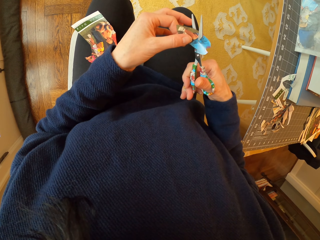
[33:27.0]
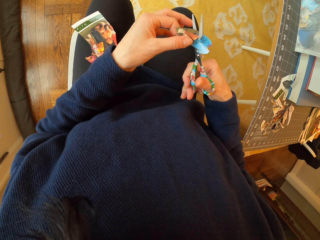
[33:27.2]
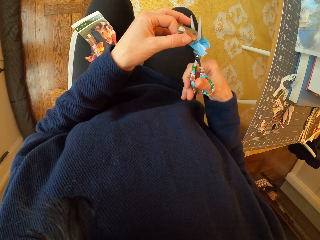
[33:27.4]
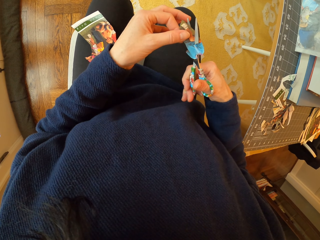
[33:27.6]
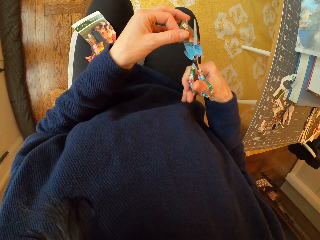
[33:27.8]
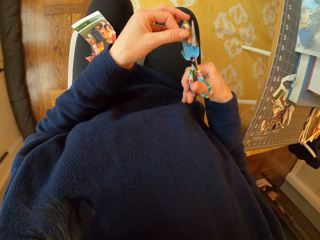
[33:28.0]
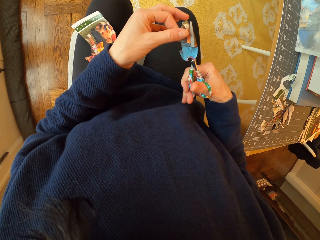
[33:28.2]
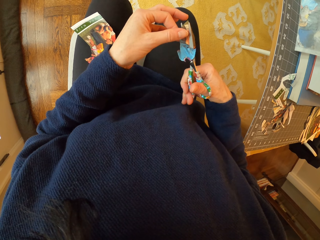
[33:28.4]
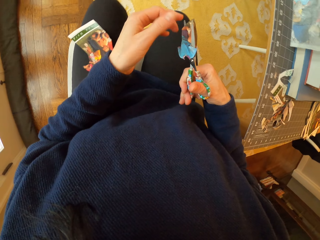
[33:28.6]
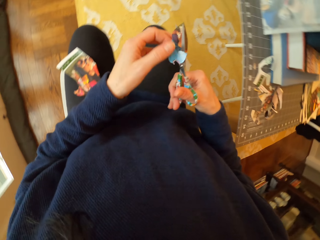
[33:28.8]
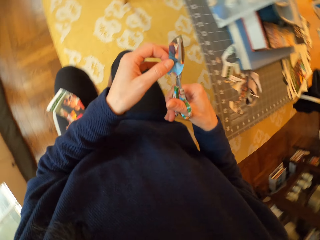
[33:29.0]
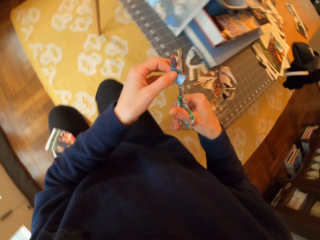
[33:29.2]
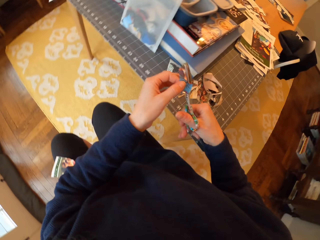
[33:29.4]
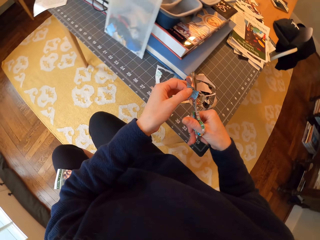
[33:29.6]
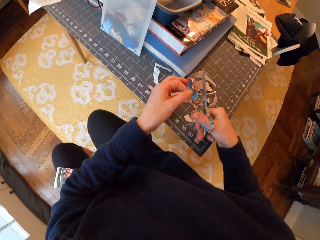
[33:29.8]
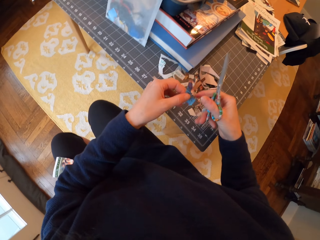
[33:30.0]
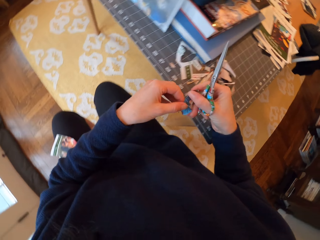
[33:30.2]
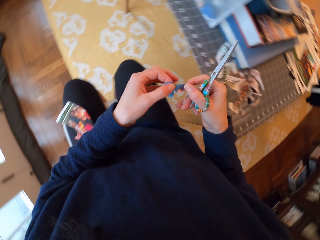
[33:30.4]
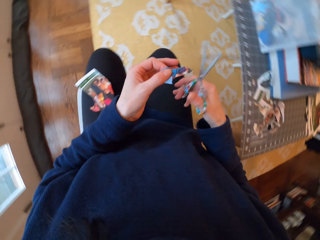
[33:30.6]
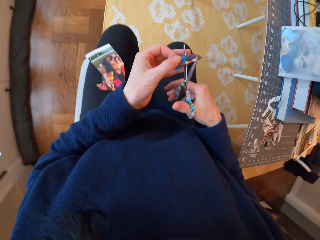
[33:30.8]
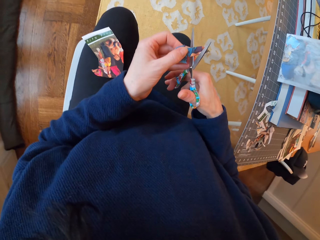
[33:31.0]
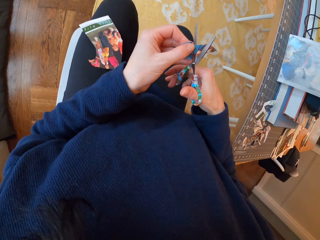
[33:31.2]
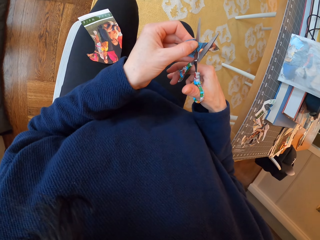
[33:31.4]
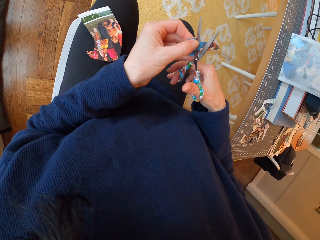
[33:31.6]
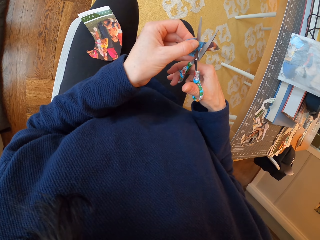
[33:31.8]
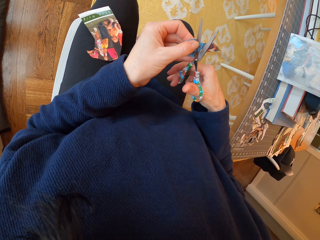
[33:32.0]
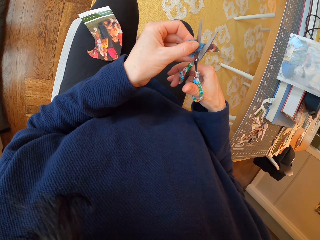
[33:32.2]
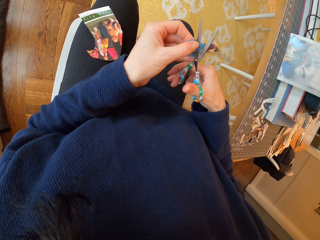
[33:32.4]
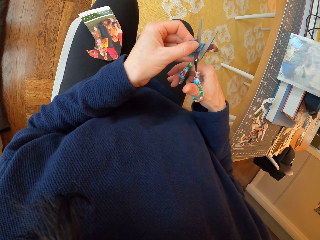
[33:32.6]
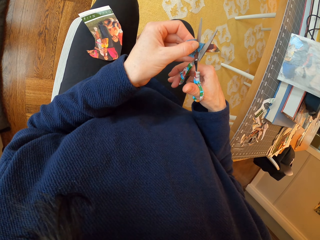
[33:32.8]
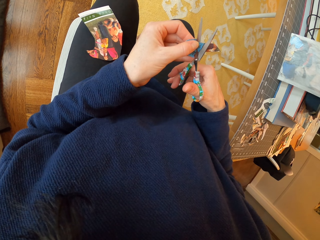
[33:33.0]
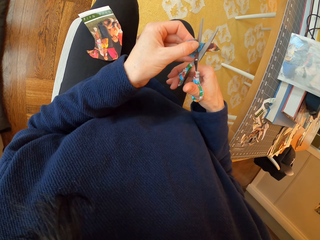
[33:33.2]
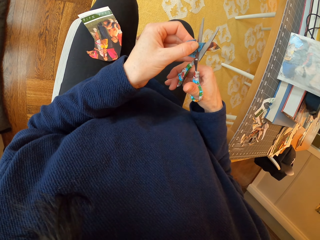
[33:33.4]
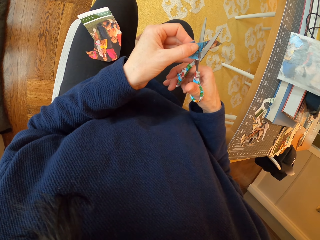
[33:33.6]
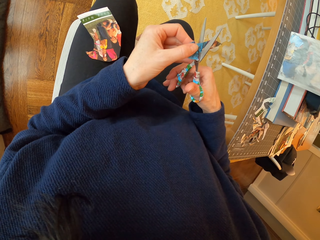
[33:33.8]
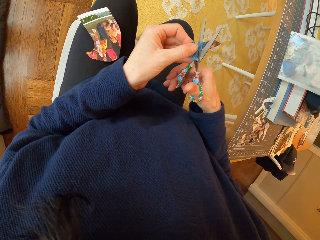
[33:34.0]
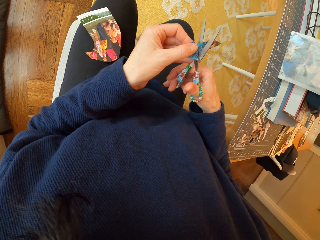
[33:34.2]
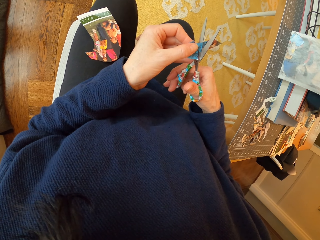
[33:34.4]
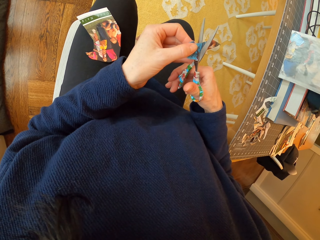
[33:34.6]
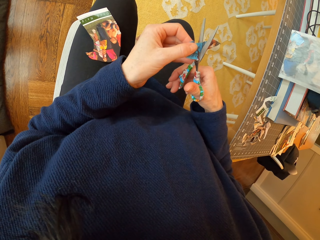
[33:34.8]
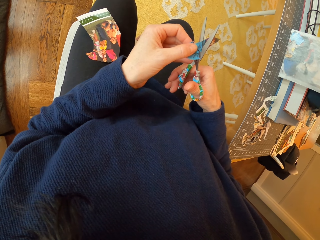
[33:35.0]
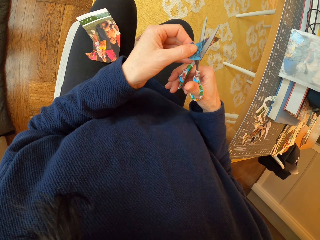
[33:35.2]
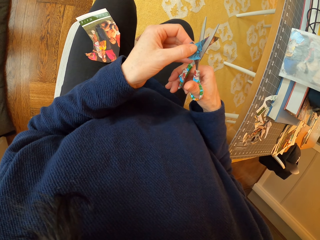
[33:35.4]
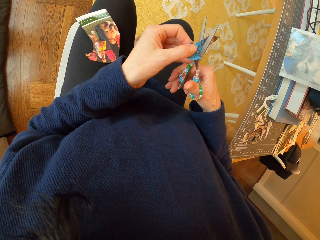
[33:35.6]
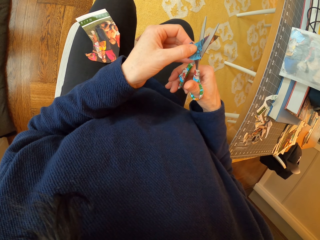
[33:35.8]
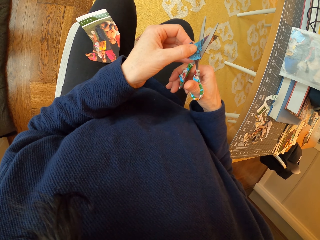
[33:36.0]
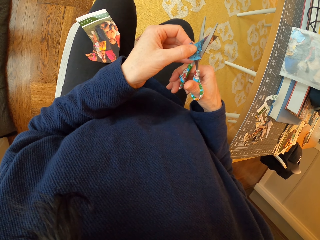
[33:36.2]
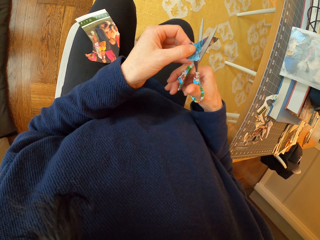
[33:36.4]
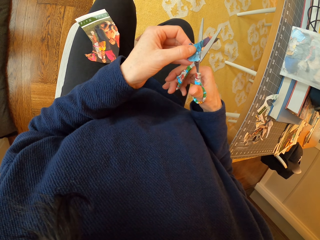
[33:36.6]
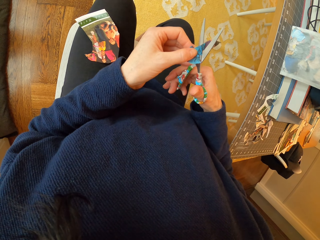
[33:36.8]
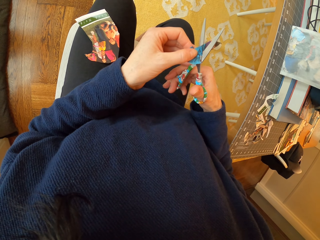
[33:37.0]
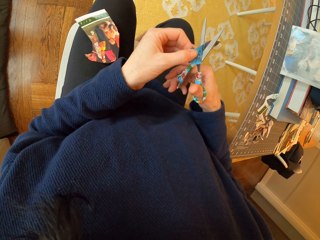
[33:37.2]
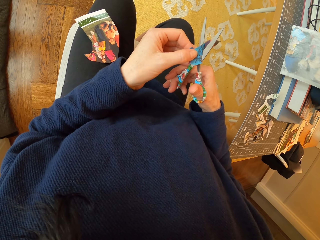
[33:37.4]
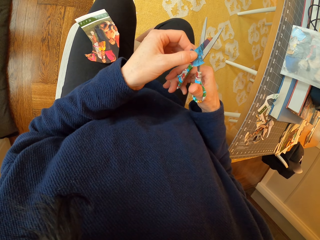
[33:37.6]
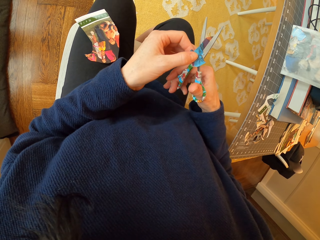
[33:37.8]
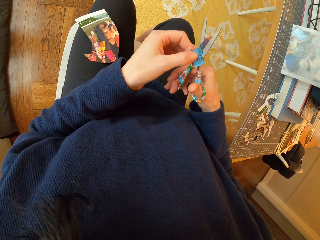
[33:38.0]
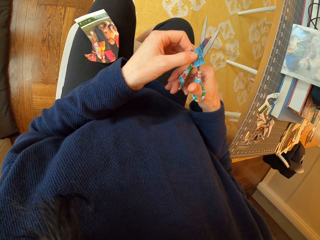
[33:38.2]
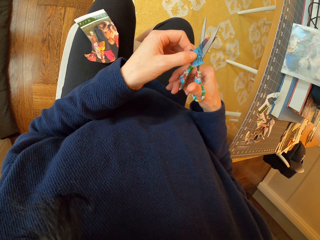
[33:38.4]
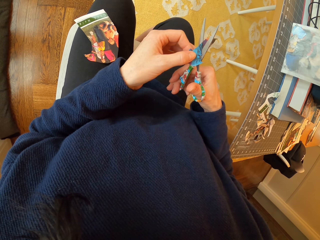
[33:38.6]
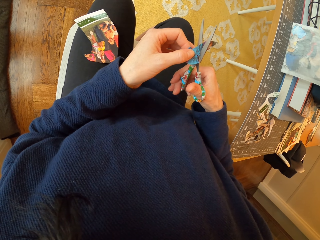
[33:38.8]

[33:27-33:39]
The camera wearer turns around. They turn around again. They drop another piece of paper on the table. They hold the paper with the left hand. They cut the piece of paper with scissors.

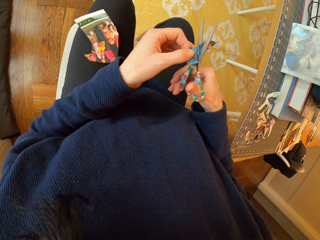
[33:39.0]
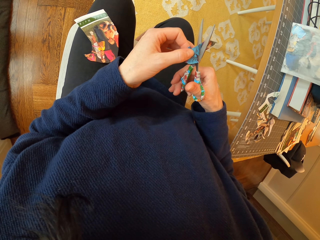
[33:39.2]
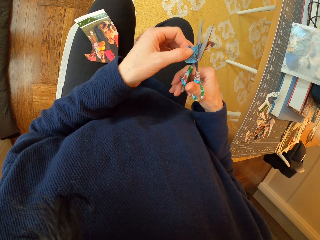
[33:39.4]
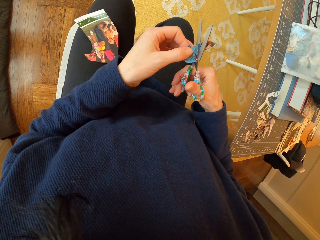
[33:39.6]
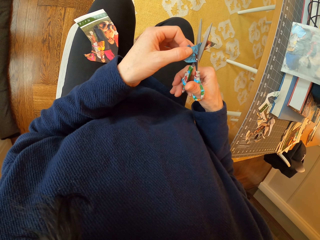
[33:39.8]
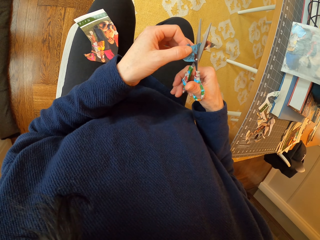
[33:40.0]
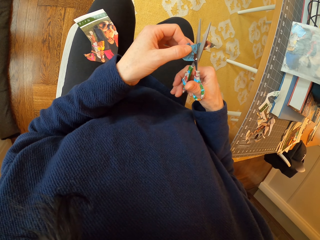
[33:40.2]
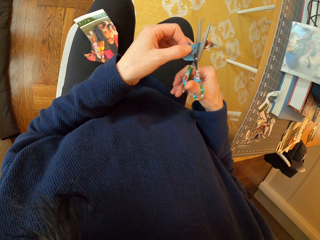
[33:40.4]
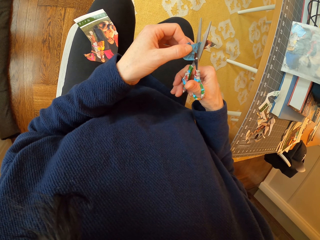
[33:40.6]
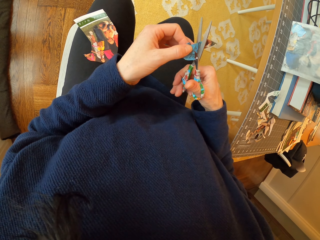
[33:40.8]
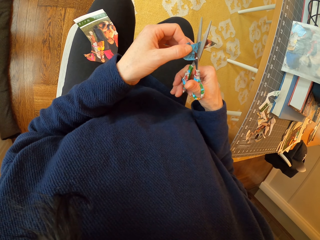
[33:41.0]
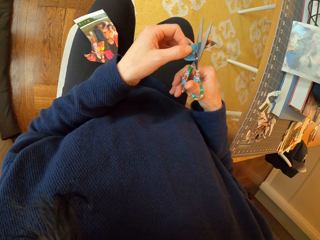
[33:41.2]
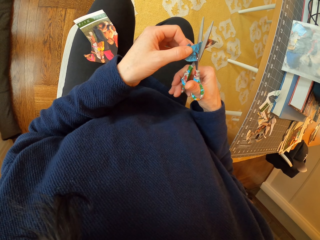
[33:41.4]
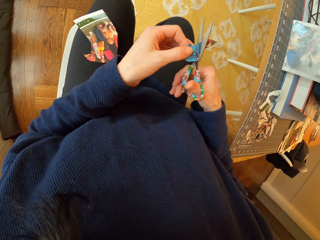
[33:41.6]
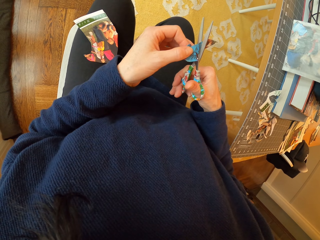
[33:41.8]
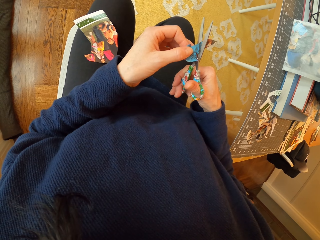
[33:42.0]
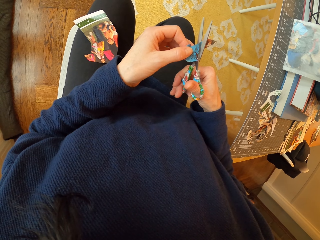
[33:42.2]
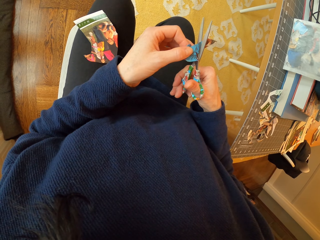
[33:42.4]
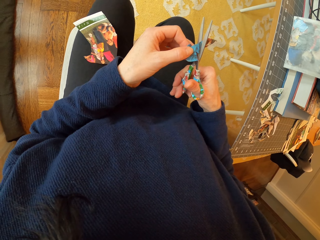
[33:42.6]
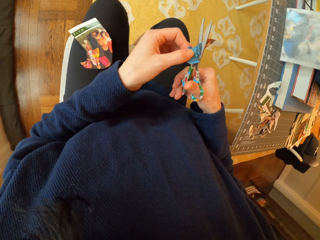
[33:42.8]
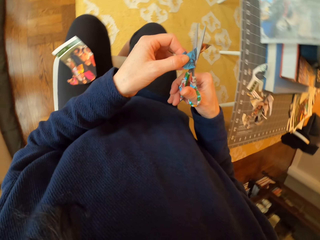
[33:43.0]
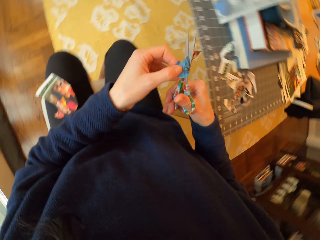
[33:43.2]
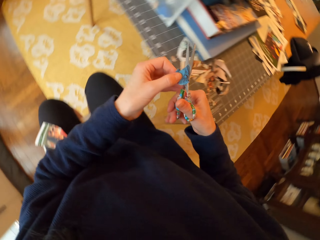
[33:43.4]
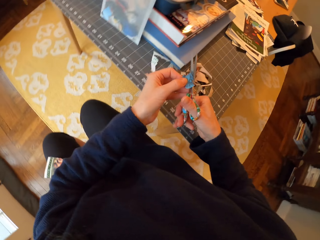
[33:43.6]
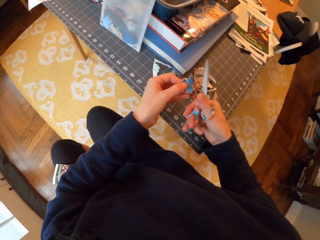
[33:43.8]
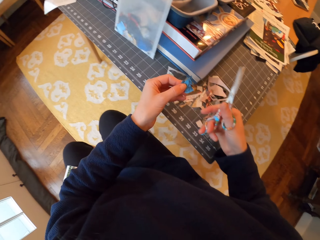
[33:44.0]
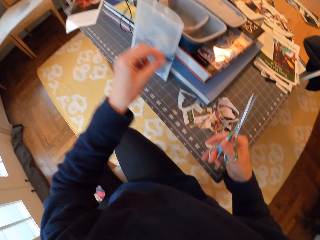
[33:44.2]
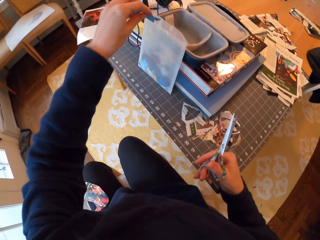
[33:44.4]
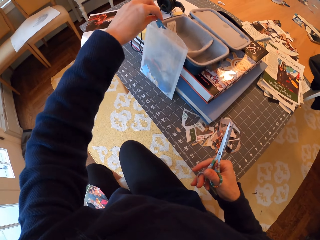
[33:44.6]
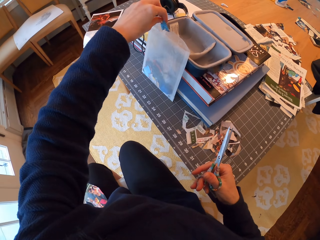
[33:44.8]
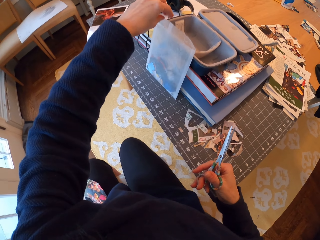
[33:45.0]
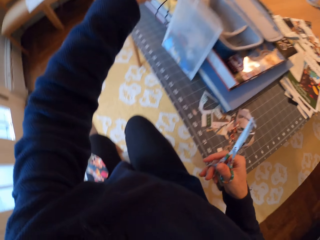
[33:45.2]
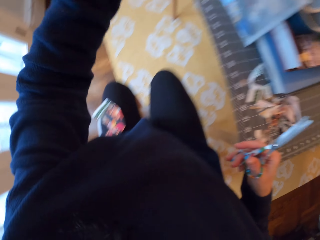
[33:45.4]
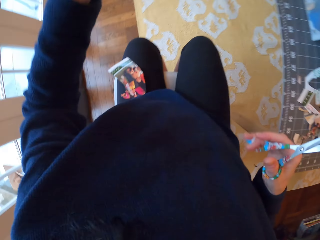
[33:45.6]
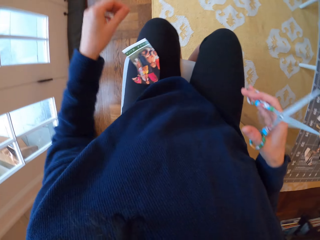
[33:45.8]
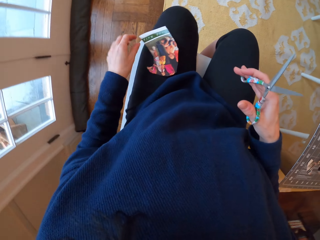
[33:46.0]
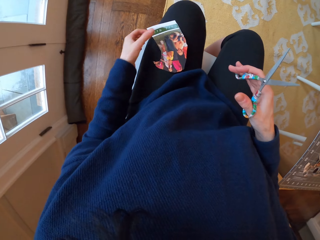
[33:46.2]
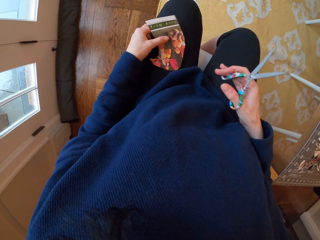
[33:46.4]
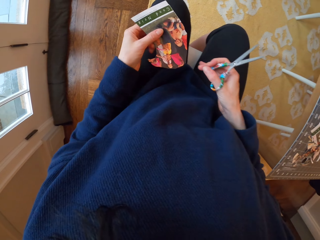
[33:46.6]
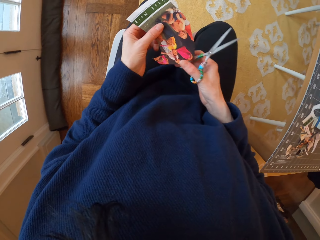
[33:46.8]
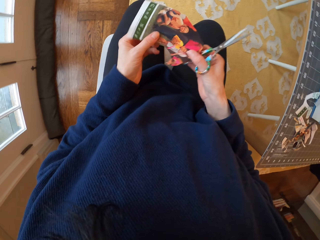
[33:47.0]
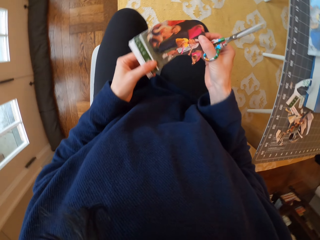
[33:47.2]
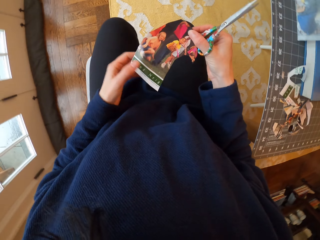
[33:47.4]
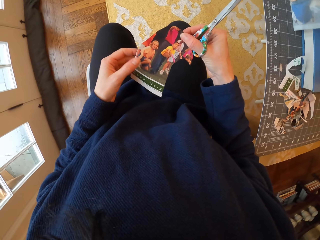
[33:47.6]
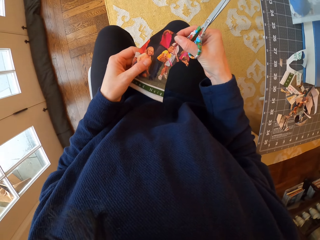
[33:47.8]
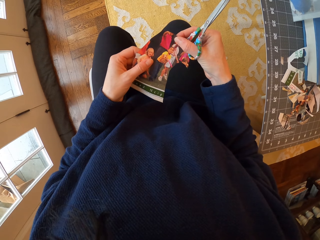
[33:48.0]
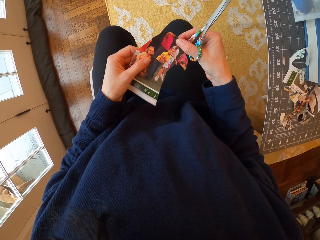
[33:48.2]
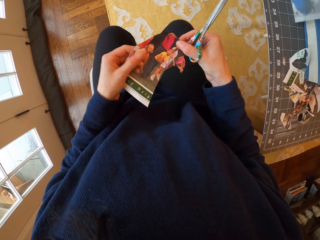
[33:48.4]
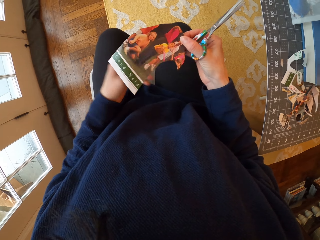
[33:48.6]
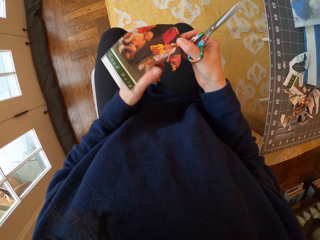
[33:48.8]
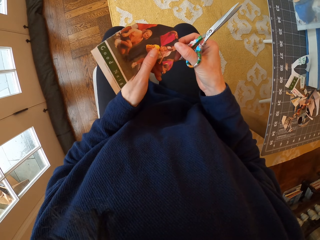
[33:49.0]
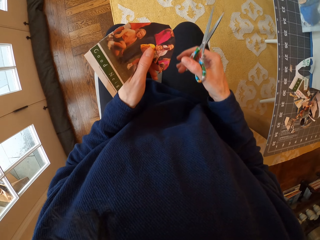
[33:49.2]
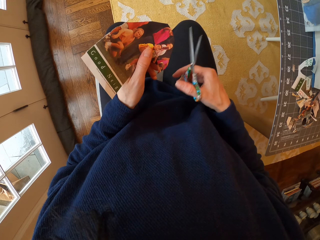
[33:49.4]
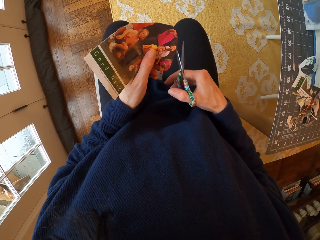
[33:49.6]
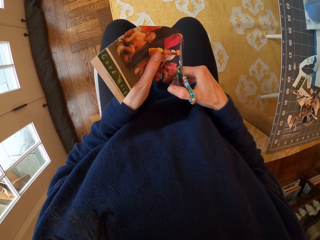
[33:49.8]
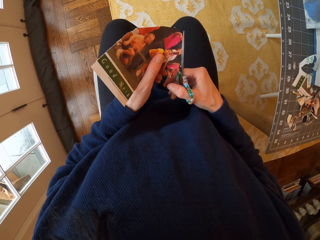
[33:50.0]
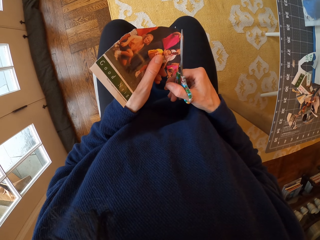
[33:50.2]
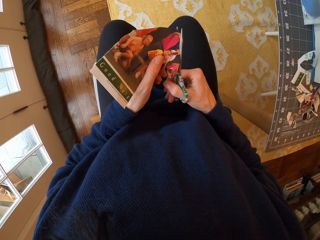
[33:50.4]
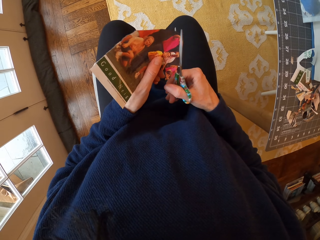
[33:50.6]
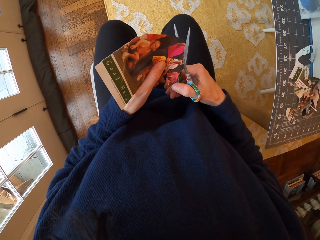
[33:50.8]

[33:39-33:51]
The camera wearer turns around. They turn around again. They drop another piece of paper on the table. They drop a piece of paper in a plastic bag. They turn around. They pick up another piece of paper from the lap. They cut the piece of paper with the scissors.
